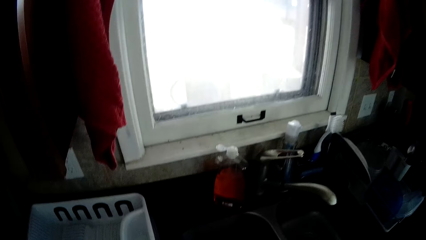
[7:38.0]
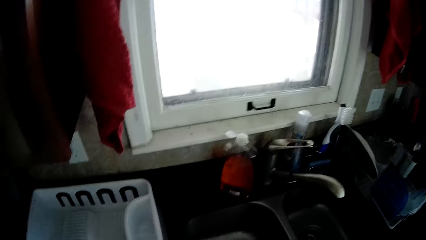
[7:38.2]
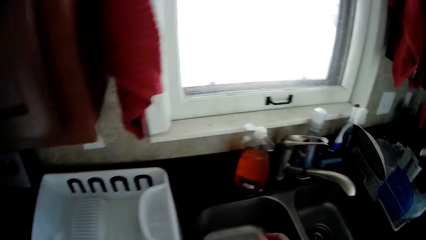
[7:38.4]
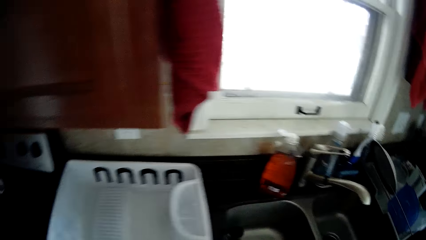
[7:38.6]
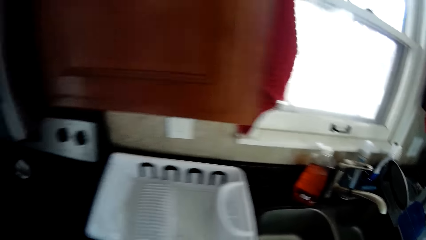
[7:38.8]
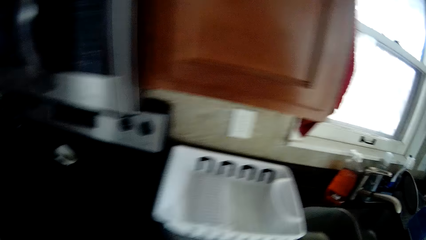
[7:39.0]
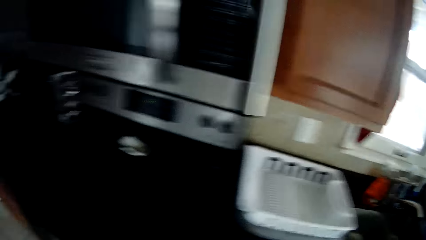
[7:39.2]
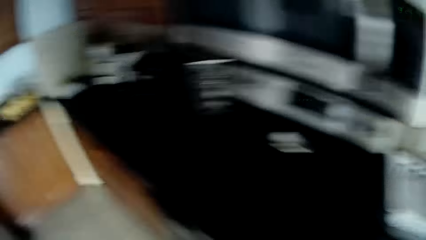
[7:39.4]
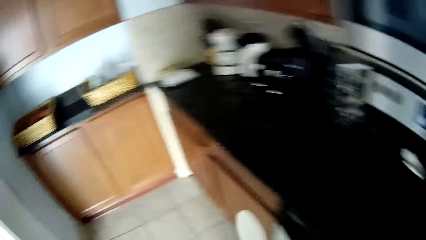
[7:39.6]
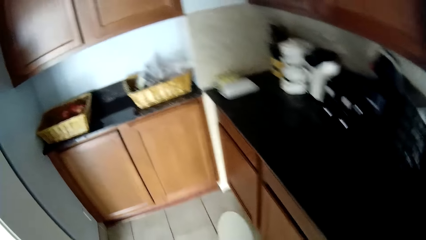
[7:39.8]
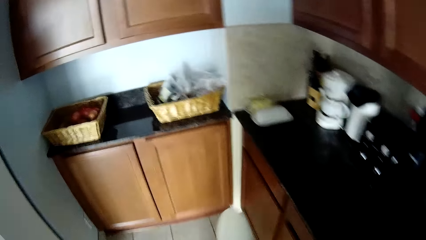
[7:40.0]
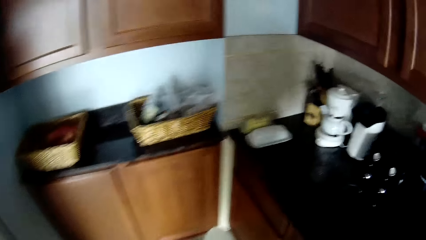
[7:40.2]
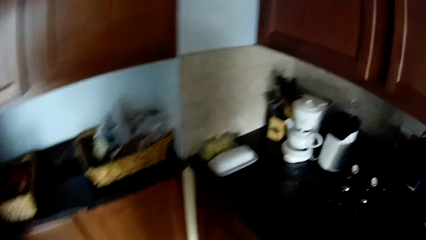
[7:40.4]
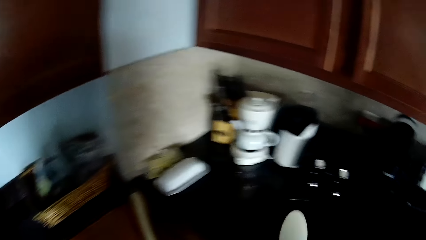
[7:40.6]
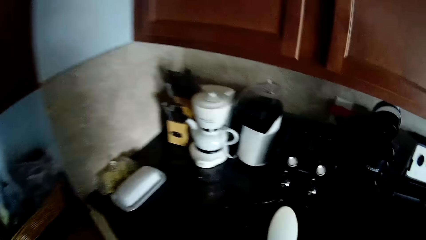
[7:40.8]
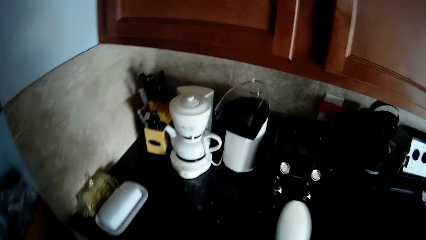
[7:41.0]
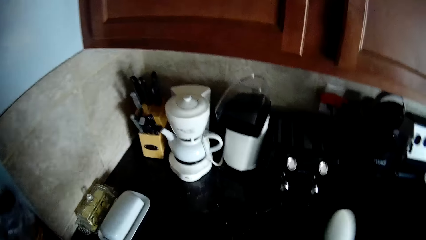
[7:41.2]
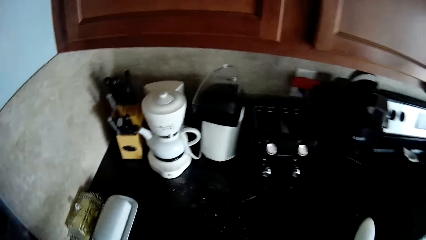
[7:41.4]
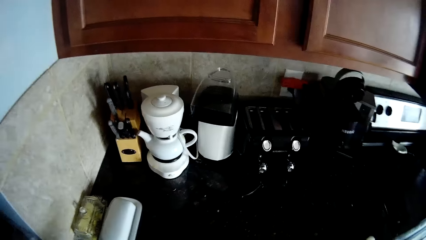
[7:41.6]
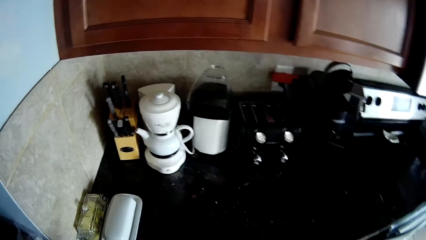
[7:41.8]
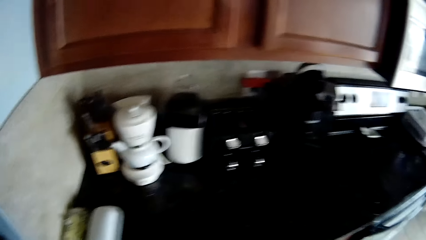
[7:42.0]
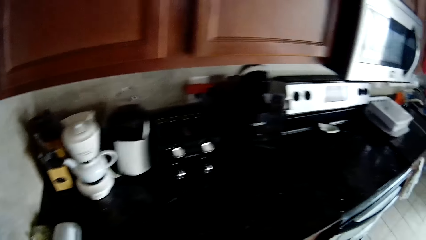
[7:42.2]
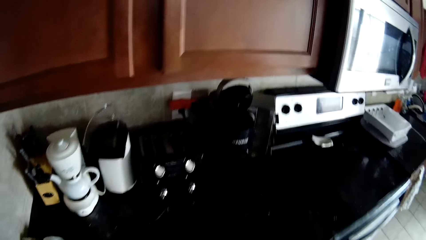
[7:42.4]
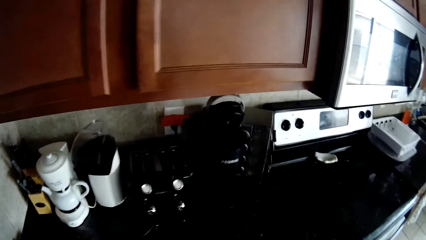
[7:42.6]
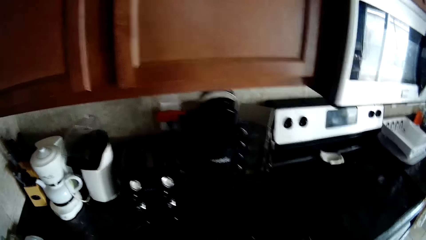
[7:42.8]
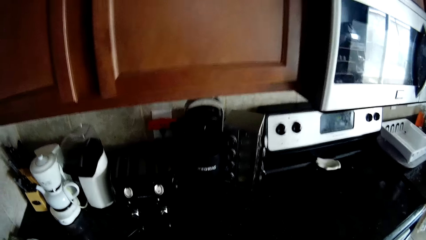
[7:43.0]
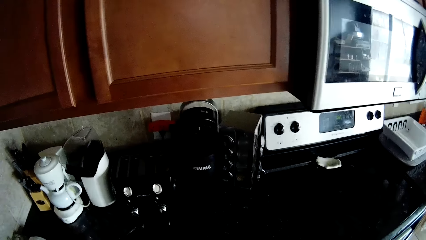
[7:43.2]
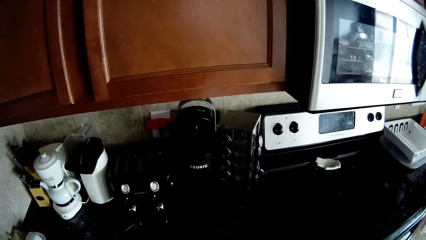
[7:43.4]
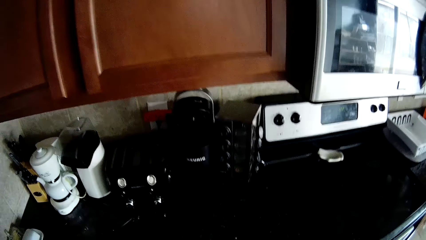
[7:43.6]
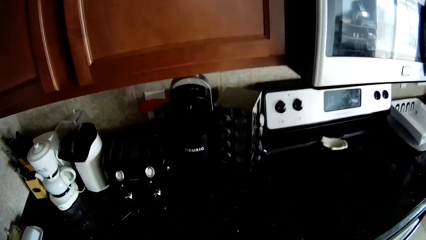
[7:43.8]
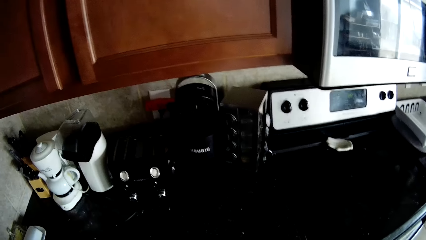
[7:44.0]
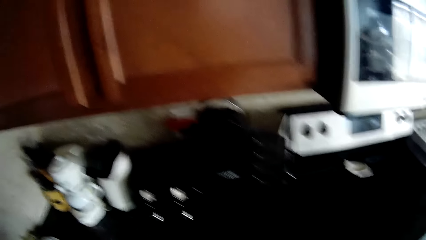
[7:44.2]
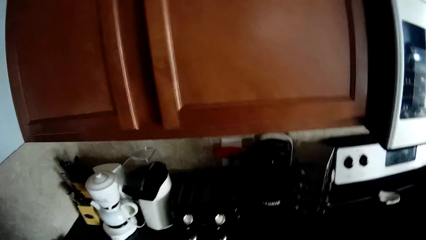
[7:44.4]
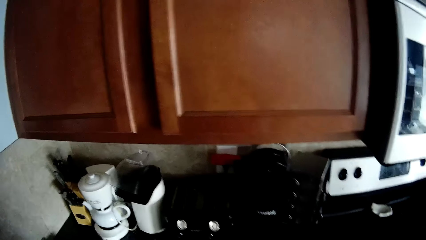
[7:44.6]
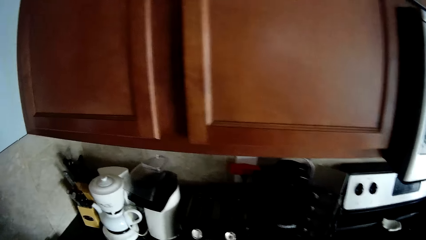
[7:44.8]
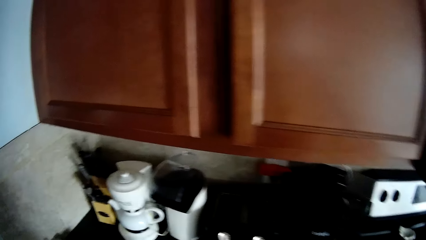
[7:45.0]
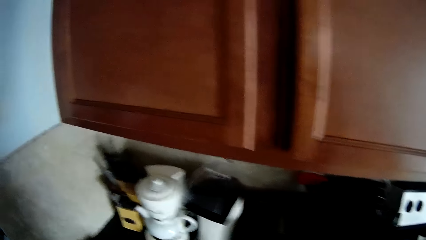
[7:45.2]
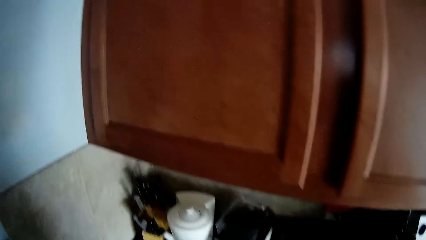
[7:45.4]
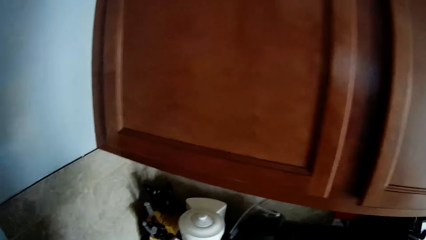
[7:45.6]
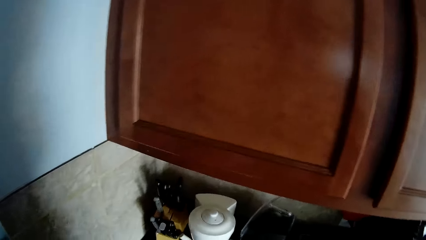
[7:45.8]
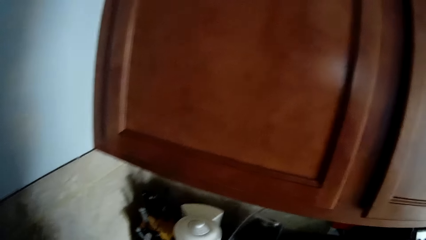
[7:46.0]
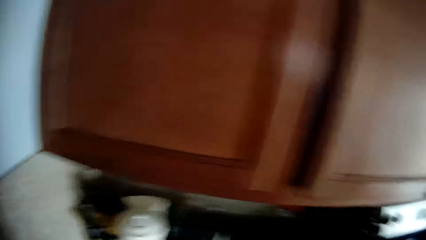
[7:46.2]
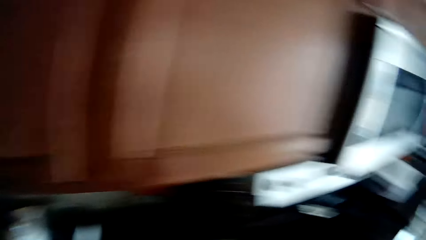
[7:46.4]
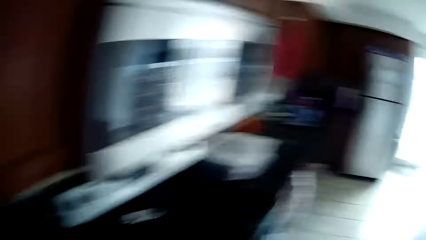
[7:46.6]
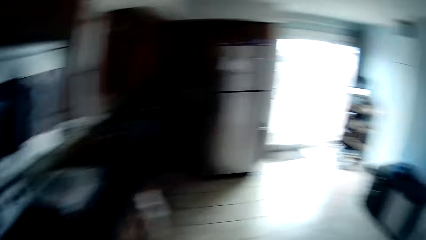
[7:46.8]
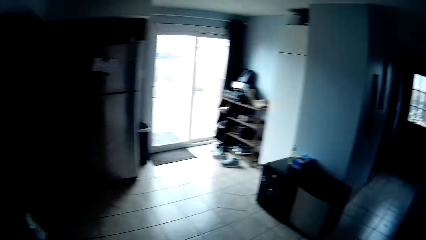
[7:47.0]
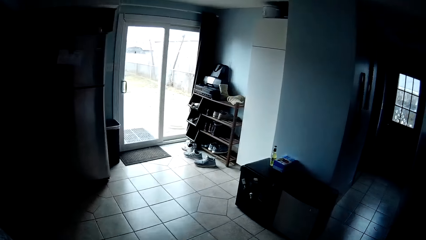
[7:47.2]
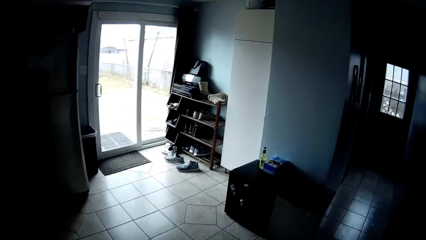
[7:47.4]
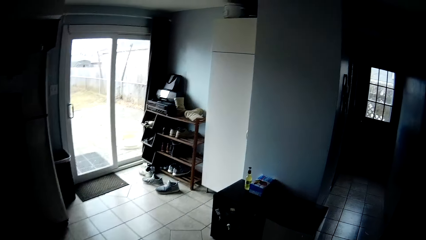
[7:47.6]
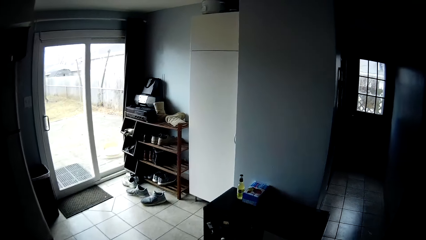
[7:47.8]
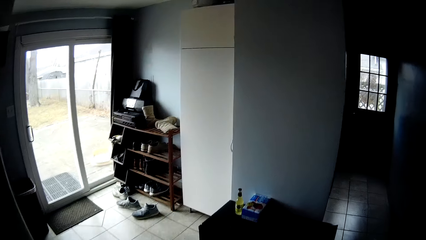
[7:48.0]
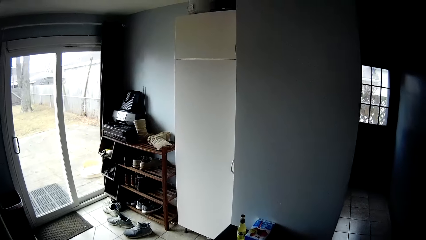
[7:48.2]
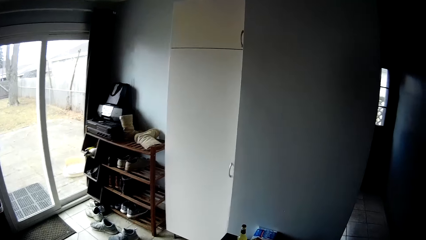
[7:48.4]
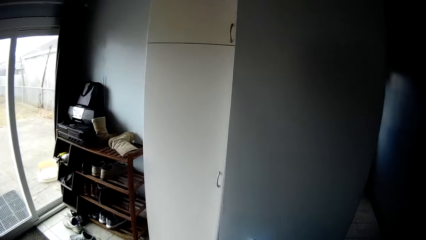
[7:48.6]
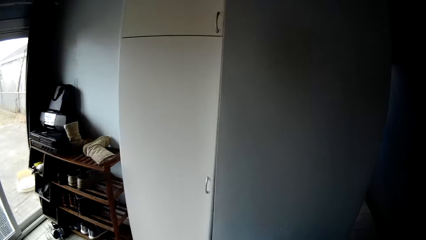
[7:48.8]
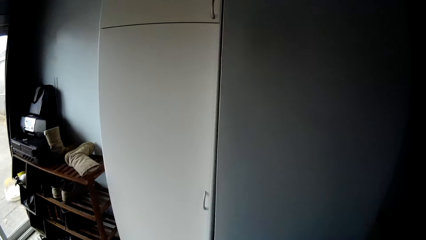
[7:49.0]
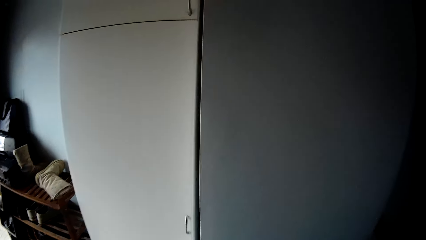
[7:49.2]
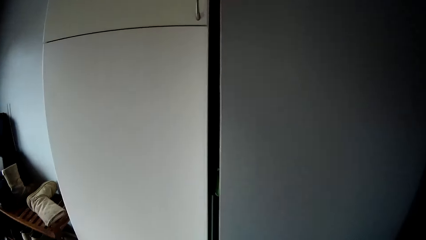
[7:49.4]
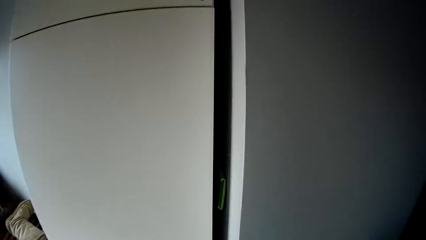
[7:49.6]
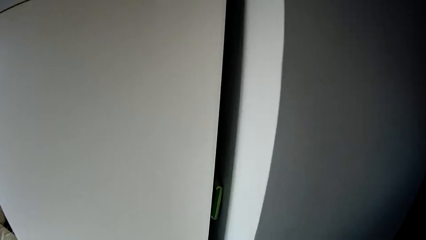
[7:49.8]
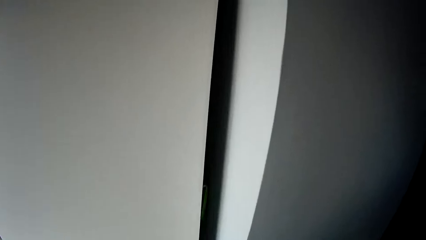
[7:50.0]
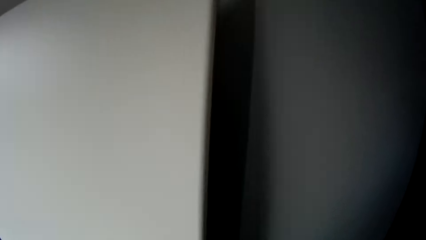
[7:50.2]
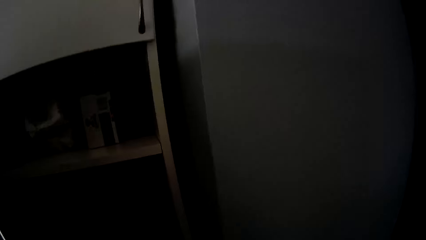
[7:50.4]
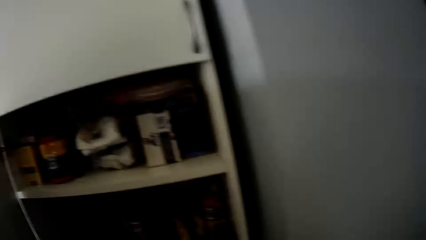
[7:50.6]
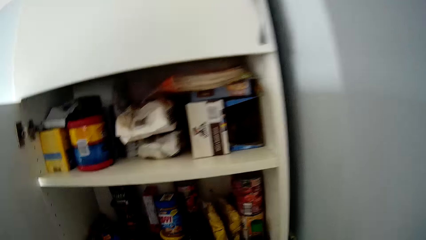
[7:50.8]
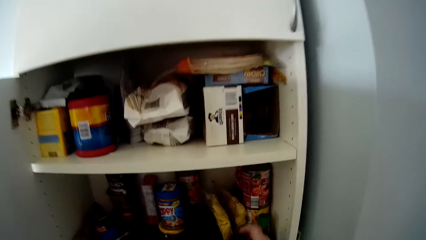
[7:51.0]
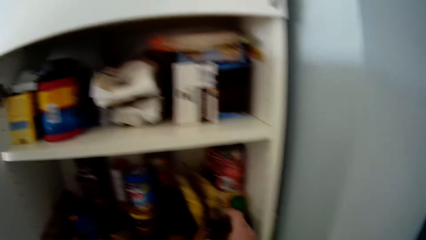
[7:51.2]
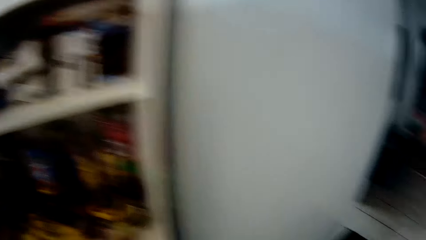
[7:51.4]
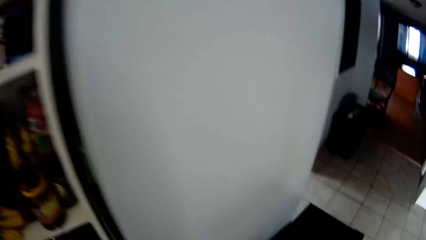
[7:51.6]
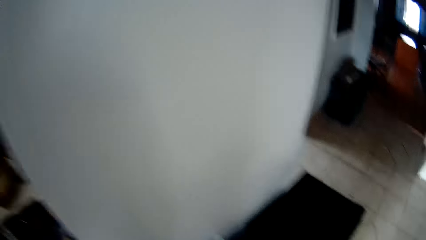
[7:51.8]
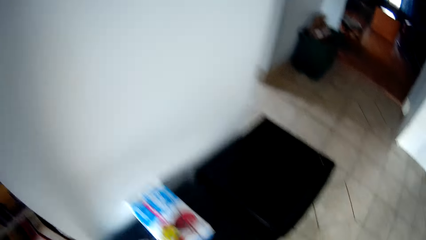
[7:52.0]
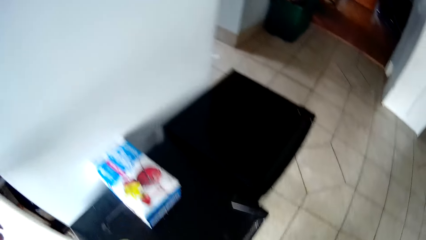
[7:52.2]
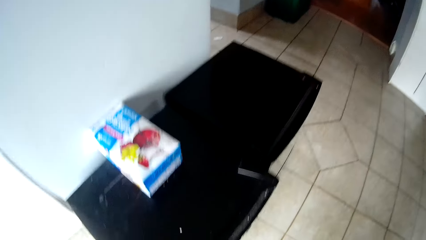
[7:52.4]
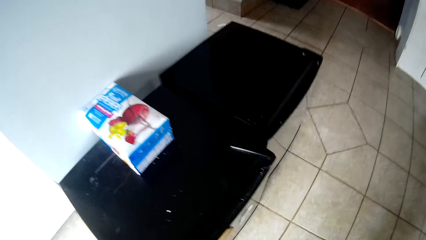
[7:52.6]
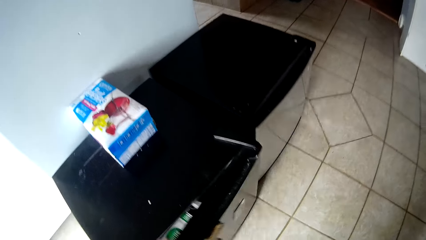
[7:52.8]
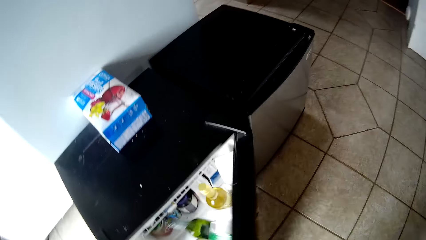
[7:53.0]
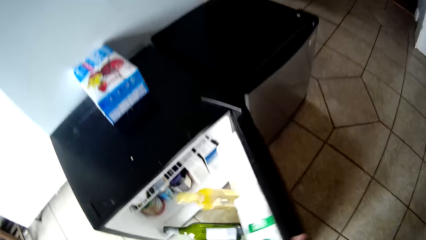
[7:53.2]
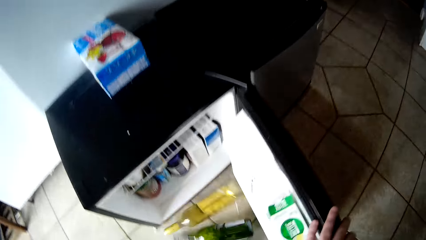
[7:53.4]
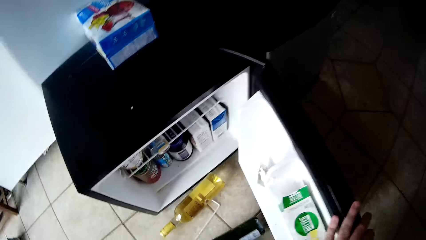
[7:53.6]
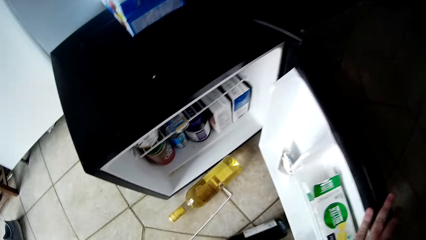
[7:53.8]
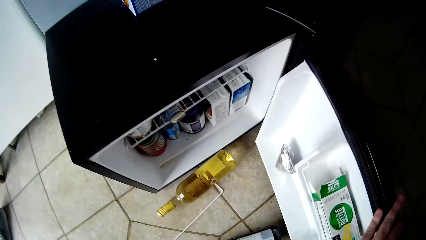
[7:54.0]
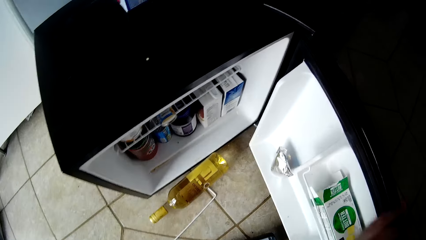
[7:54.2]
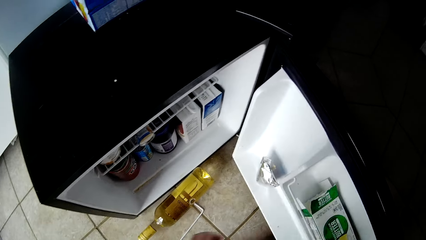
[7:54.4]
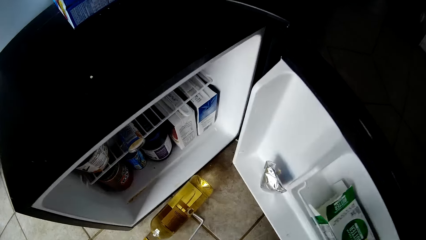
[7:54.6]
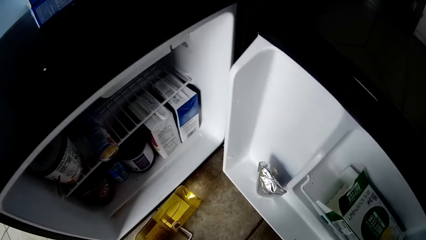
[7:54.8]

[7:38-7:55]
The camera wearer walks around the house. They put the spoon in the cabinet. They stare around. They open the cupboard. They walk around the house. They open the cupboard. They put the spoon in the cupboard. They open the fridge.
